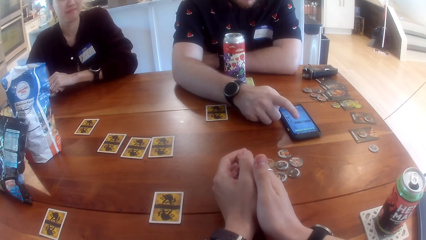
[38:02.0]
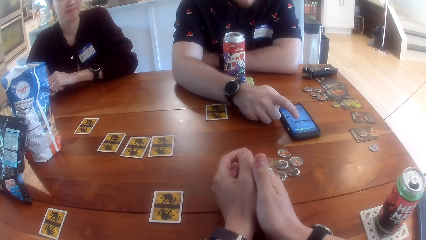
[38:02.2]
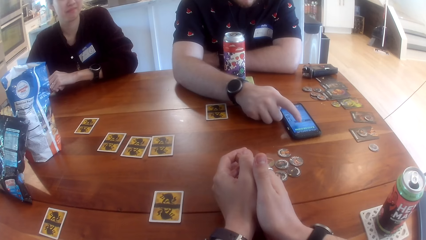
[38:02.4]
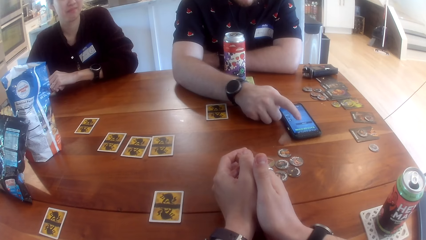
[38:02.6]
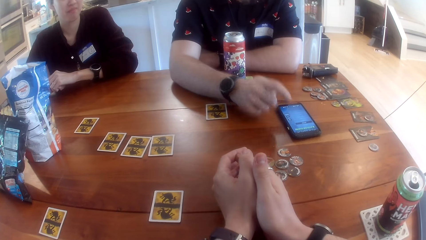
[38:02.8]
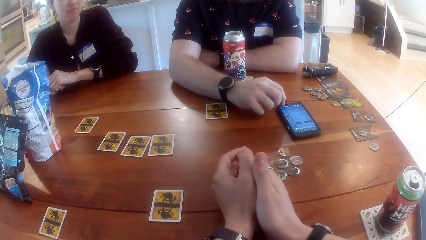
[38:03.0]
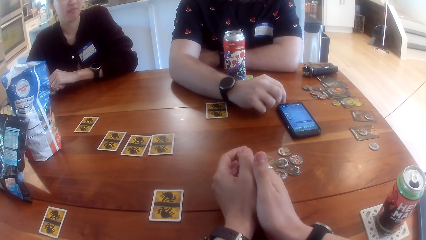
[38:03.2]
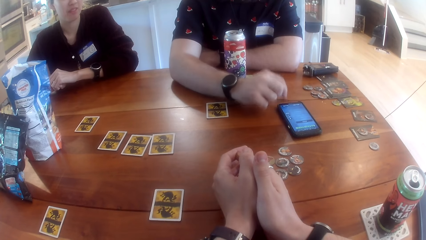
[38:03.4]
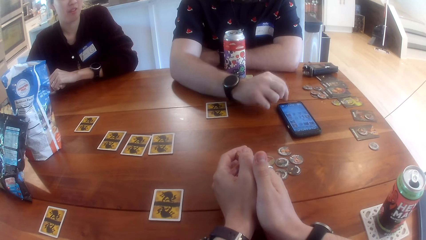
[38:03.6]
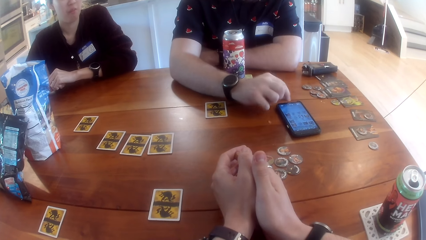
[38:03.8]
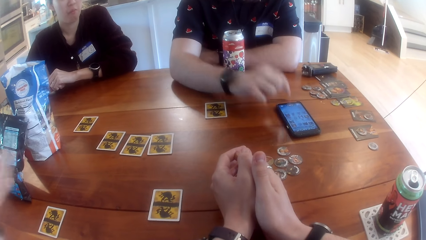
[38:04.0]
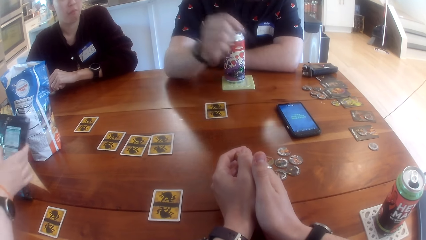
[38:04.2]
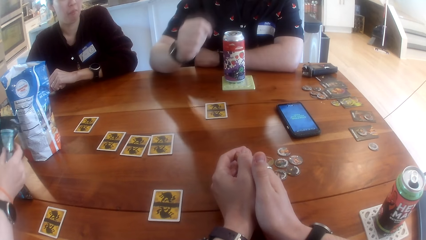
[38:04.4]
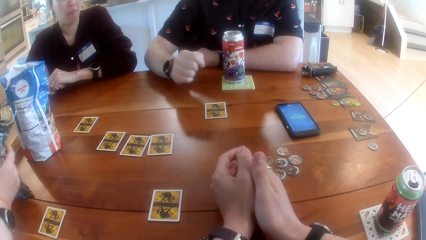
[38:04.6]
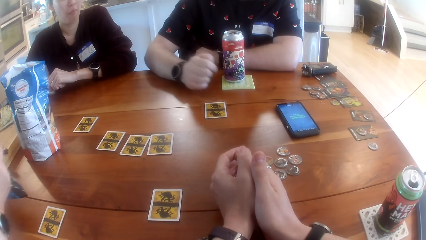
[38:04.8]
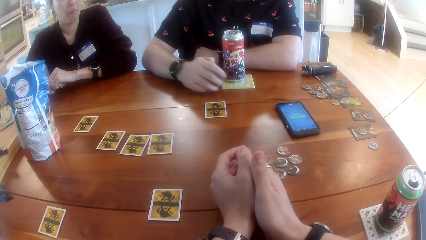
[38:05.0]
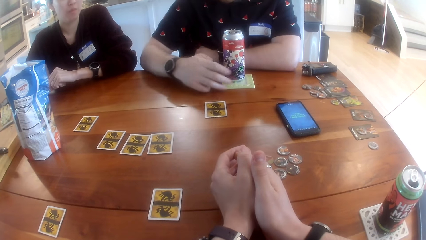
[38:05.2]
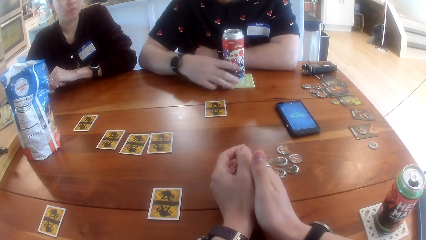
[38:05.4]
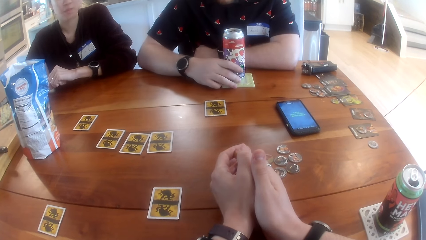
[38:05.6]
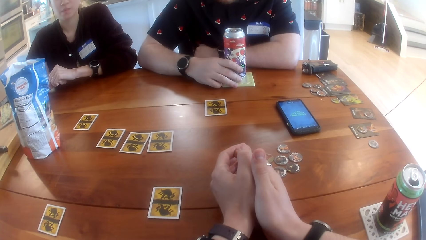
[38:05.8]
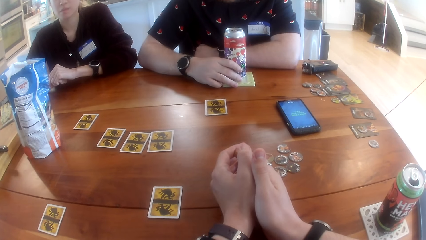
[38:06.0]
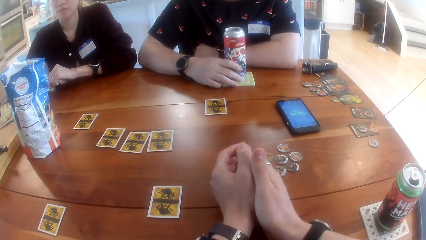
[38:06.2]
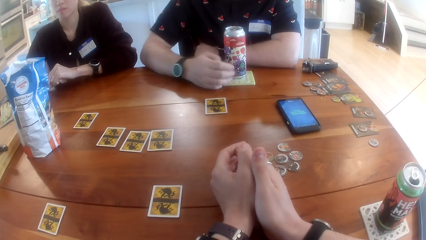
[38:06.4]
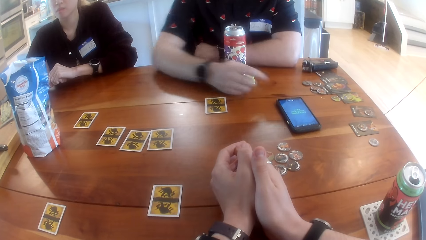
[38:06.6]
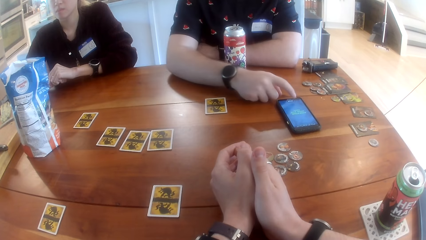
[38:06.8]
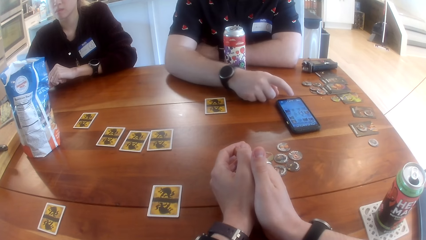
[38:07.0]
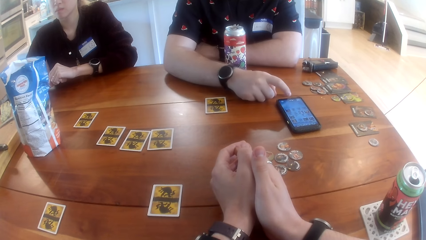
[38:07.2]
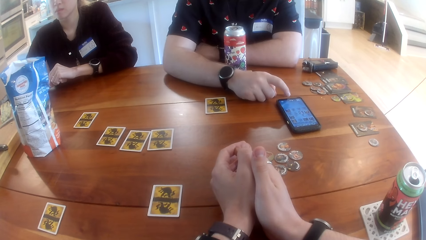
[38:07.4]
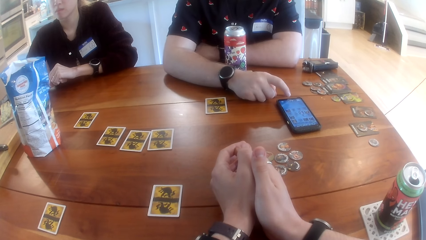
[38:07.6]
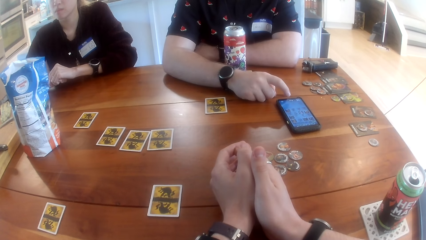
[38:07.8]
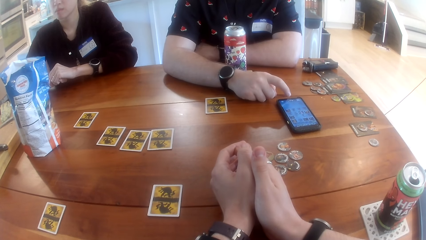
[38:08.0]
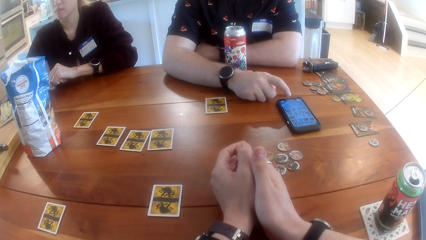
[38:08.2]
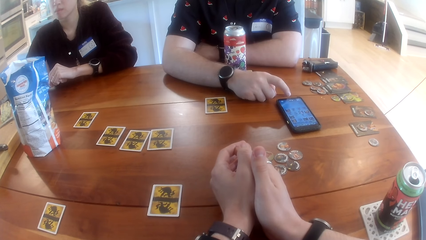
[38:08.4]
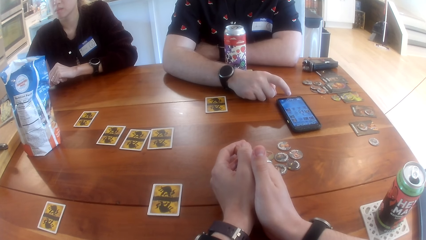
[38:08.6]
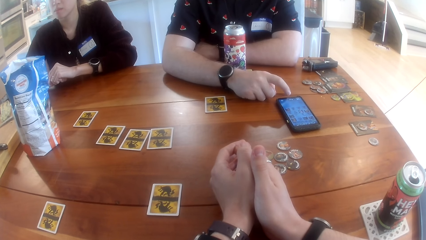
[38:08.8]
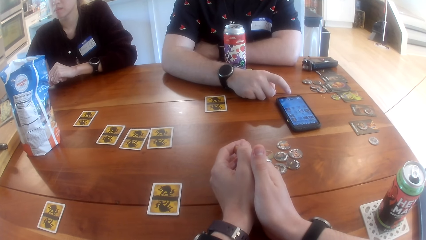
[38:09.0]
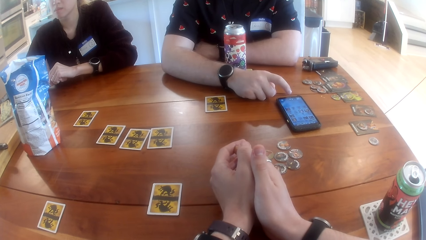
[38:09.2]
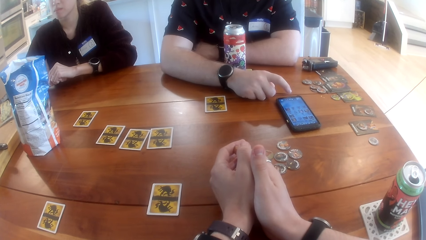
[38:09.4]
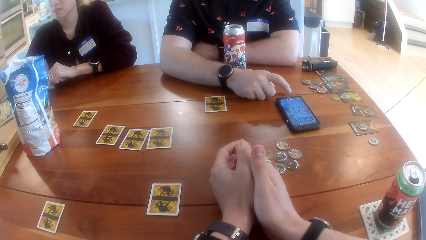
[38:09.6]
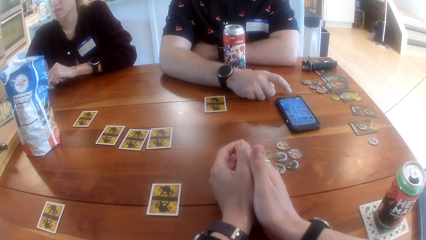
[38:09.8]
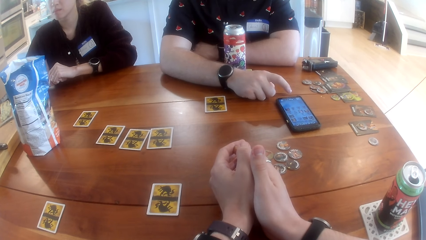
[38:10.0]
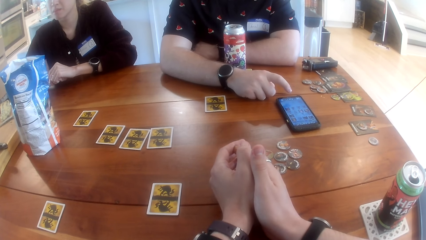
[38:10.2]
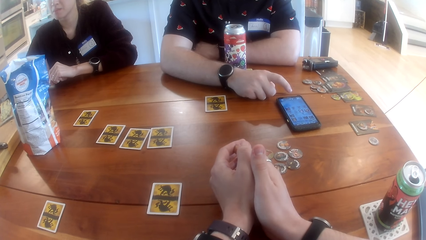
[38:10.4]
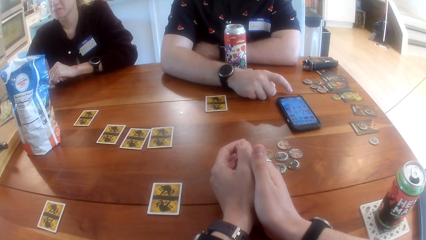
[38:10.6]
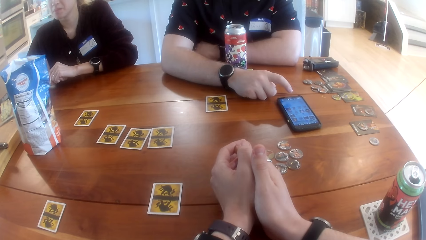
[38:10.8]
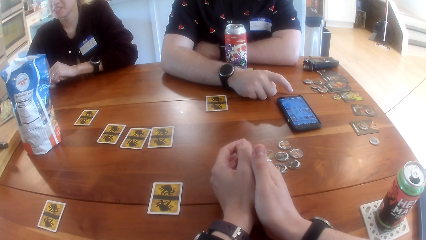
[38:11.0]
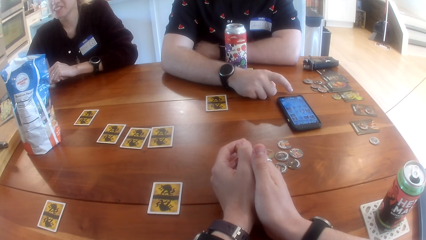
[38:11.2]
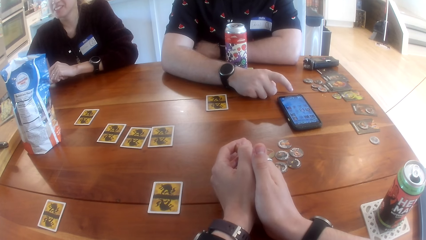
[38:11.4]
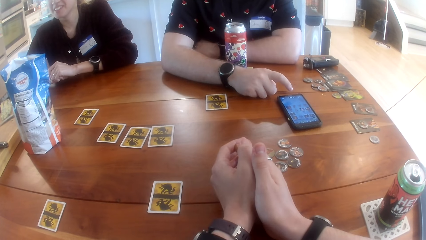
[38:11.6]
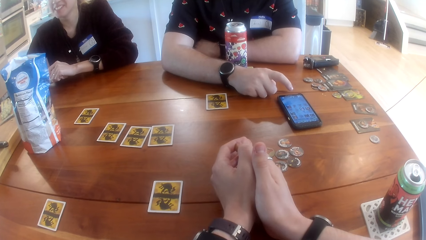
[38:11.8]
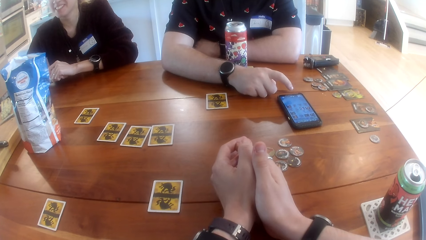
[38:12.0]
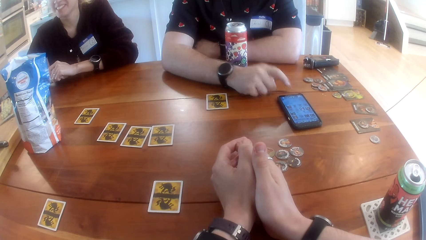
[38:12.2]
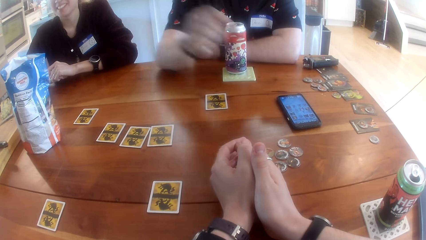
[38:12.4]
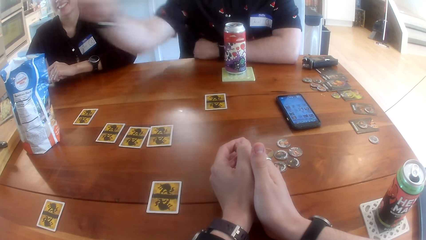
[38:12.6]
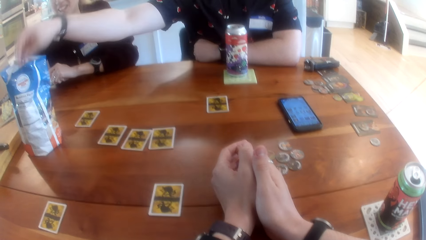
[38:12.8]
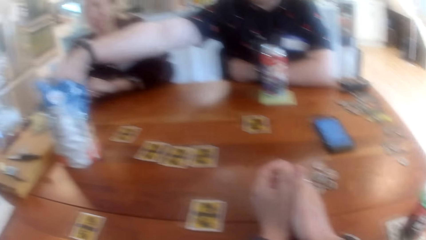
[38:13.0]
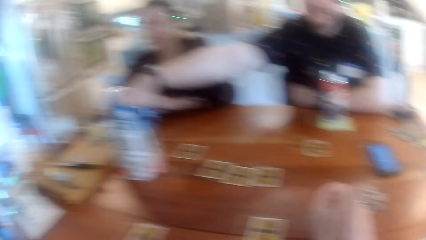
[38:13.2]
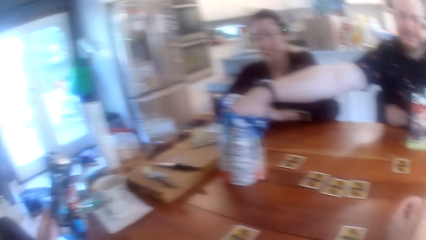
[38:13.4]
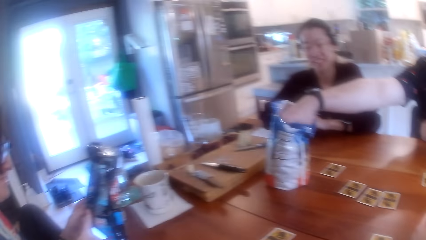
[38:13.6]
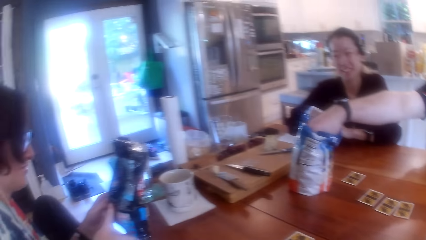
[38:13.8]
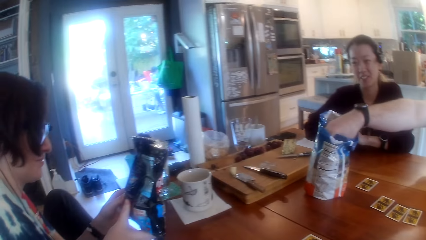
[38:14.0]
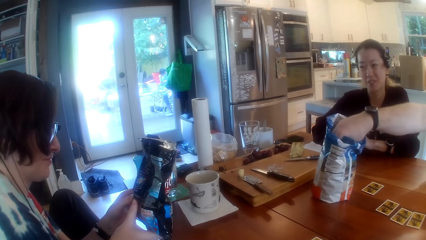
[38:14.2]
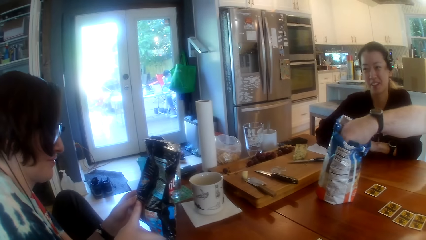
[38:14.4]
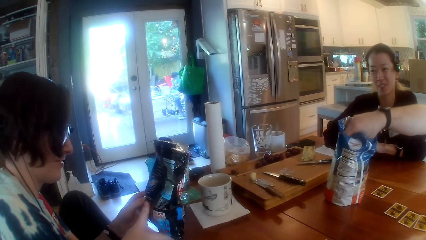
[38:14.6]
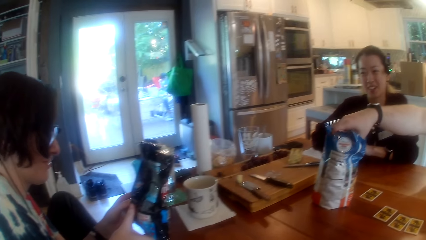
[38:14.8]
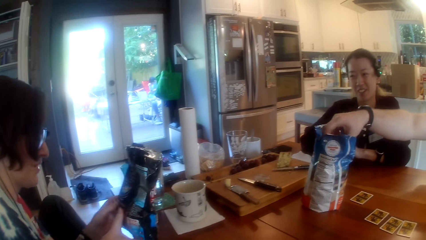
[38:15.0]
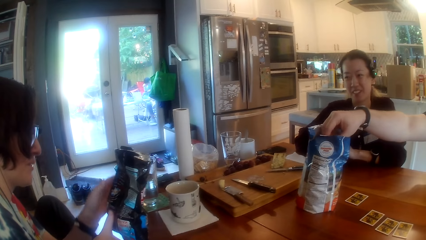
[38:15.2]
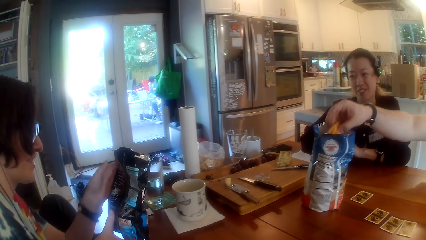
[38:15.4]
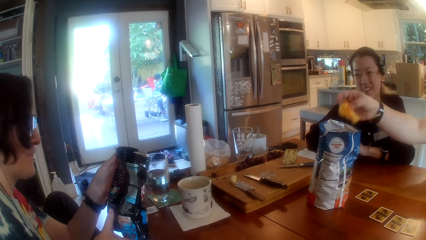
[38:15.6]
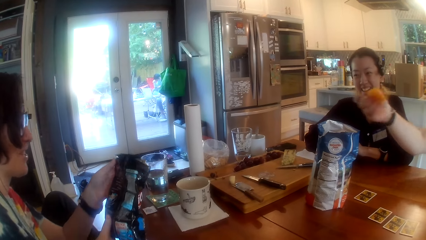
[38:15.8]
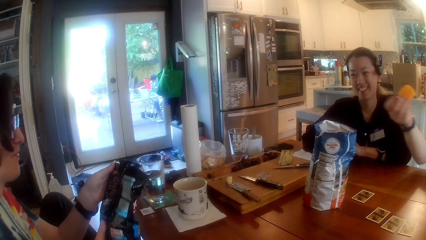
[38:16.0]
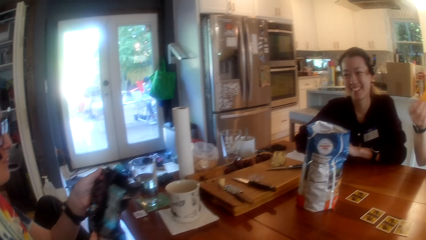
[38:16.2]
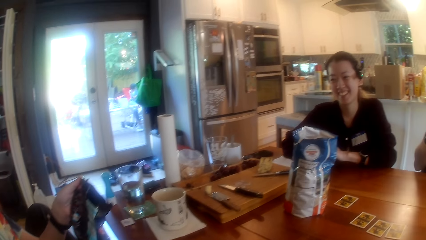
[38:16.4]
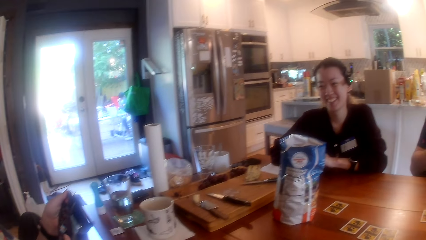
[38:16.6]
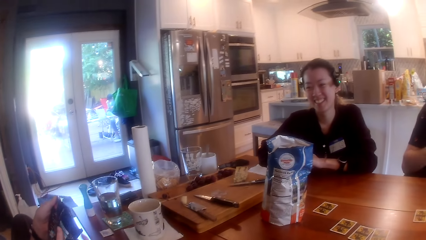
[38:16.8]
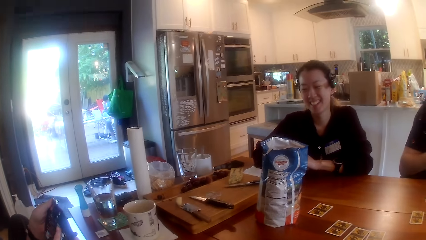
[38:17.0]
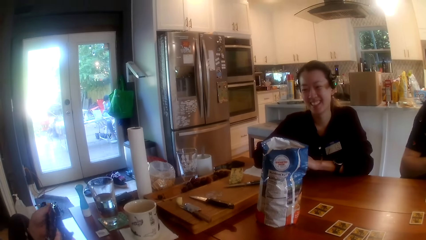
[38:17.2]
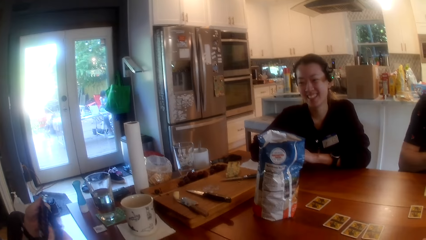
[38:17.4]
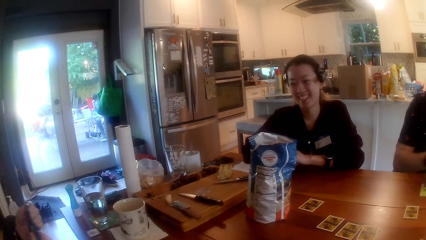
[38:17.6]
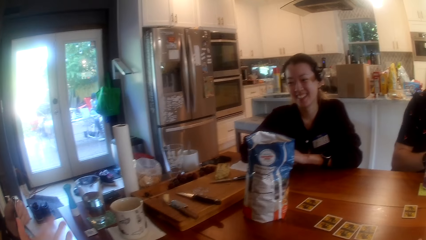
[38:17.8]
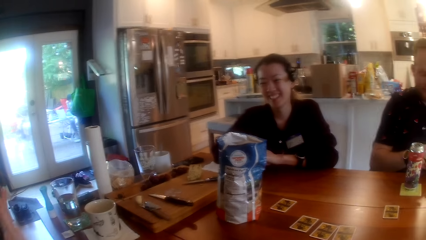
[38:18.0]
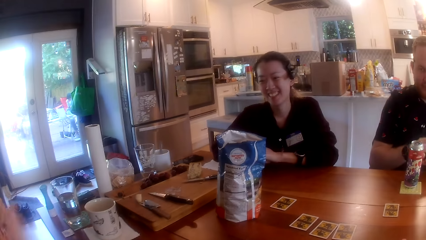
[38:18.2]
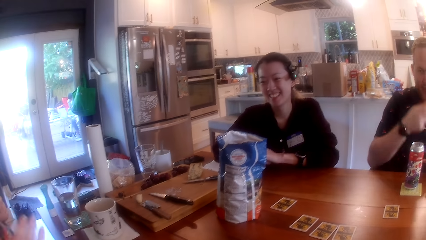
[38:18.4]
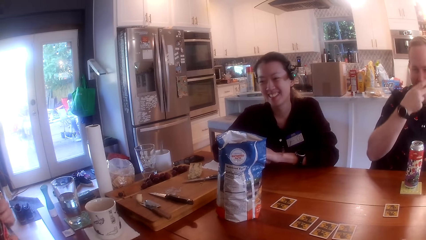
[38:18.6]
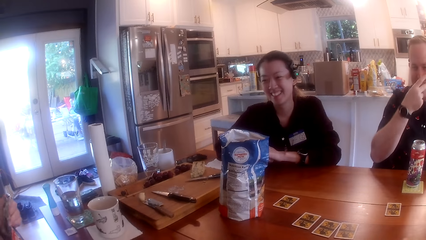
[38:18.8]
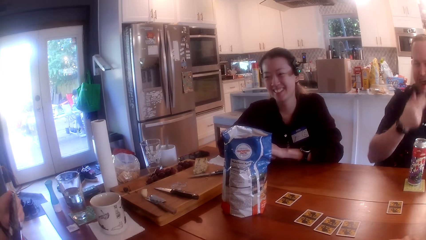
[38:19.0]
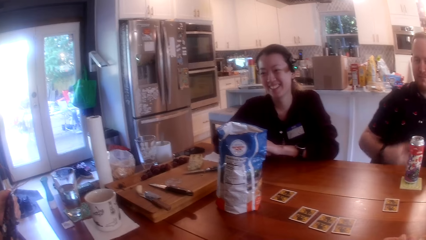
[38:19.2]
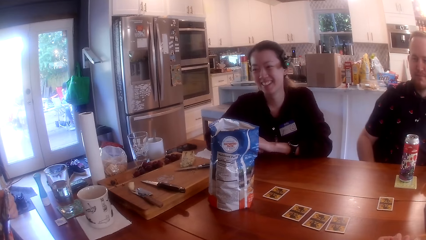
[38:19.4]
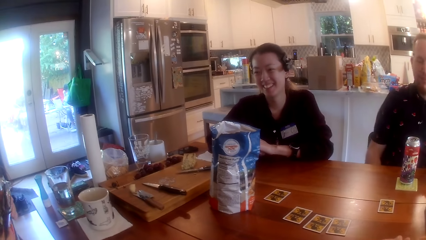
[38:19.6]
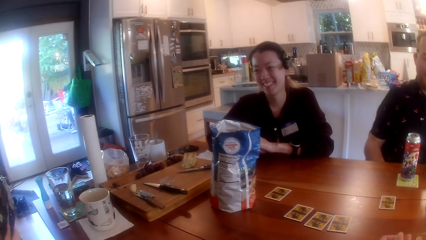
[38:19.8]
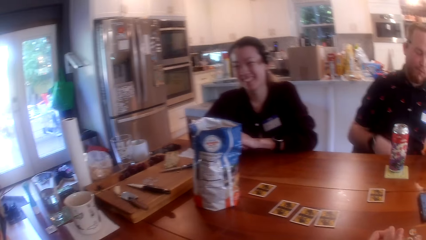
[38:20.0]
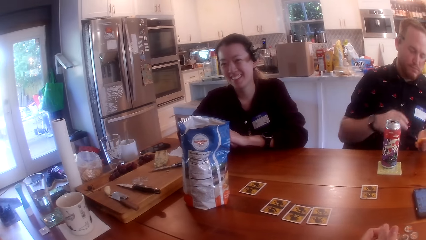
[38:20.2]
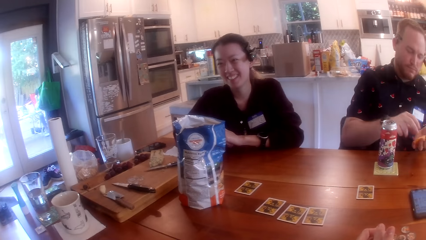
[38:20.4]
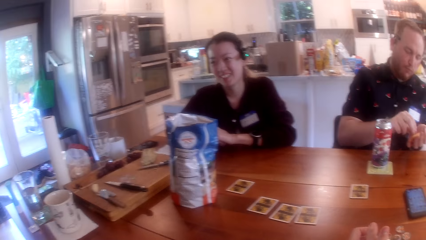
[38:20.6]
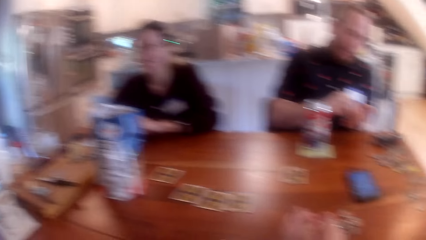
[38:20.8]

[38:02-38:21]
The man touches the can of drink with his left hand. The man operates the phone on the table with his left hand. The man picks chips from the chips bag on the table with his right hand. A woman reads through a chips bag in both hands. The camera wearer interacts with the man, another woman and the first woman at the table. The man chews the chips in his right hand.
